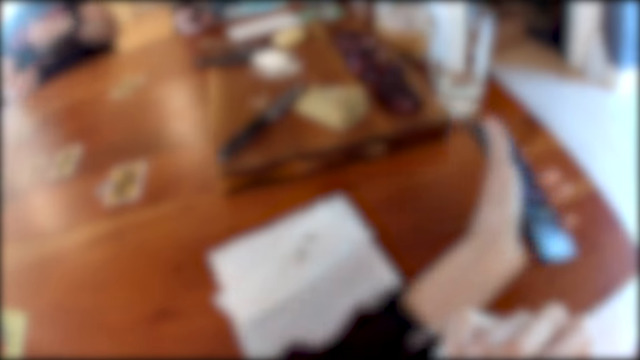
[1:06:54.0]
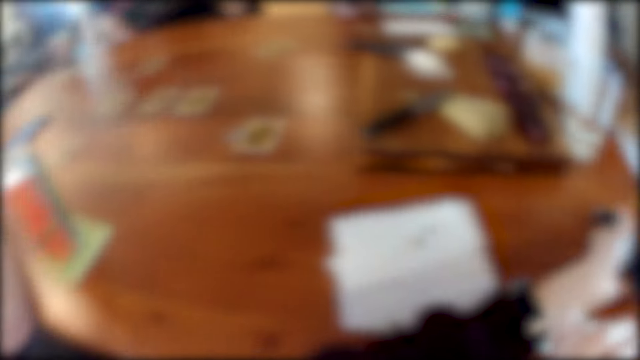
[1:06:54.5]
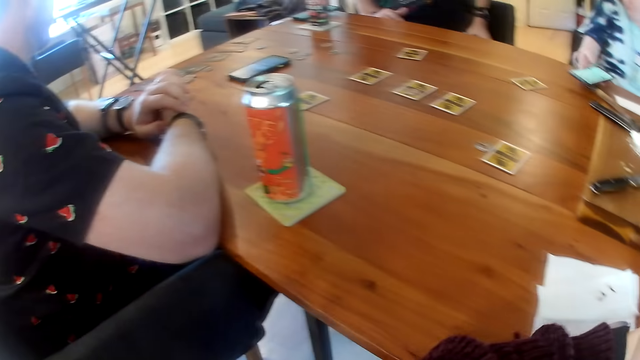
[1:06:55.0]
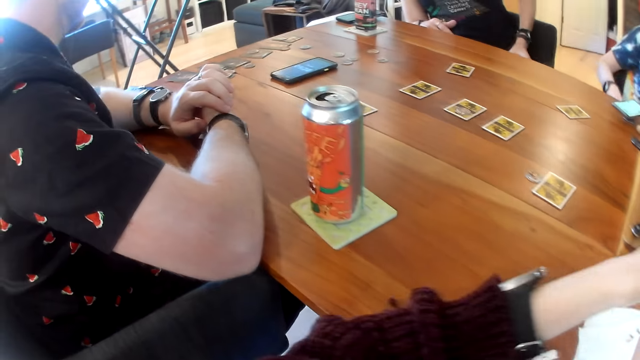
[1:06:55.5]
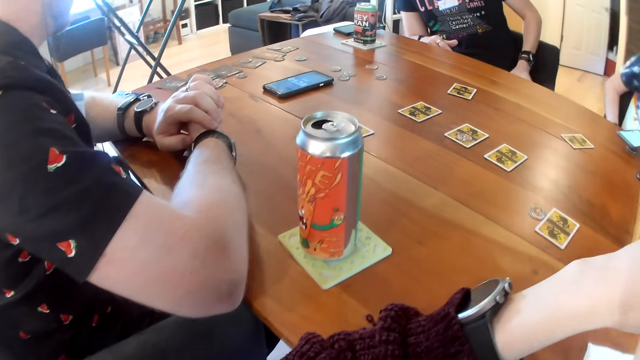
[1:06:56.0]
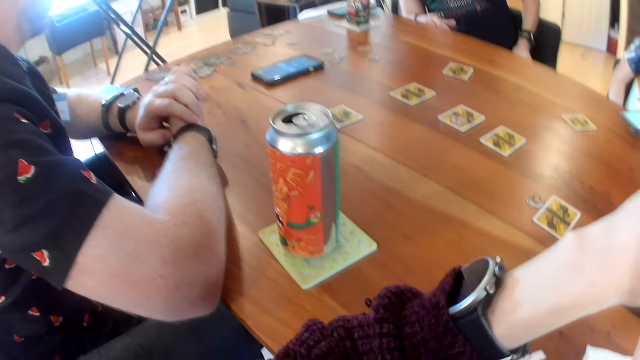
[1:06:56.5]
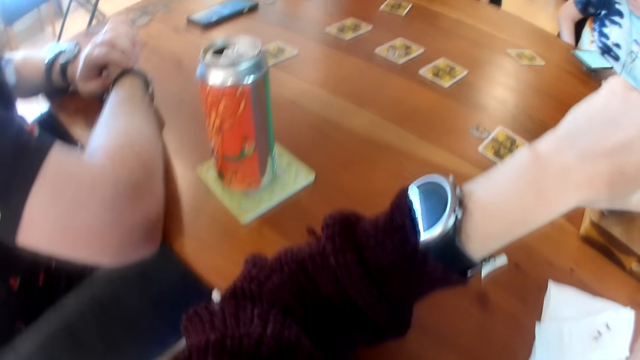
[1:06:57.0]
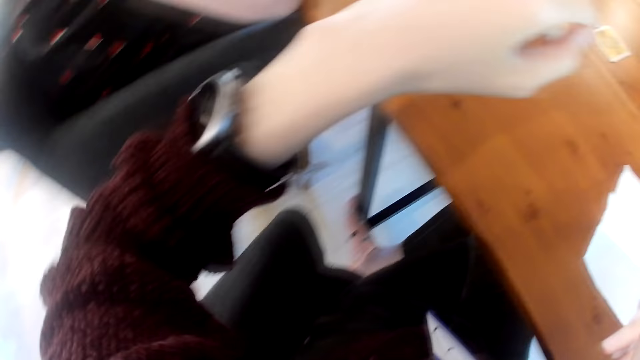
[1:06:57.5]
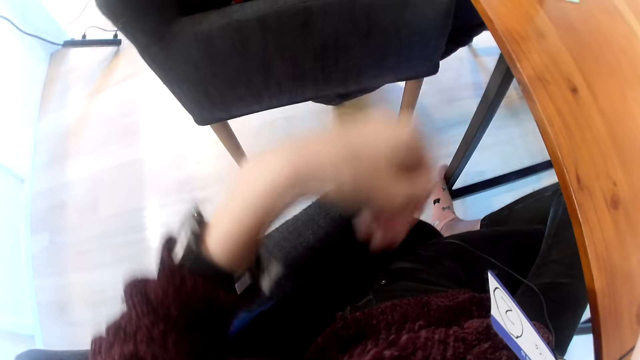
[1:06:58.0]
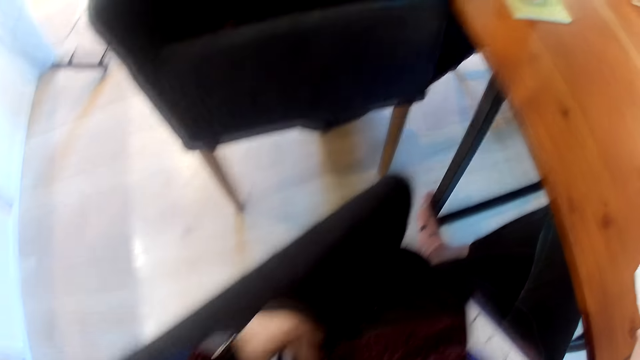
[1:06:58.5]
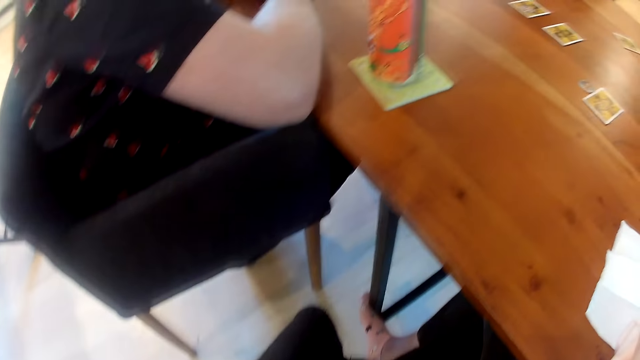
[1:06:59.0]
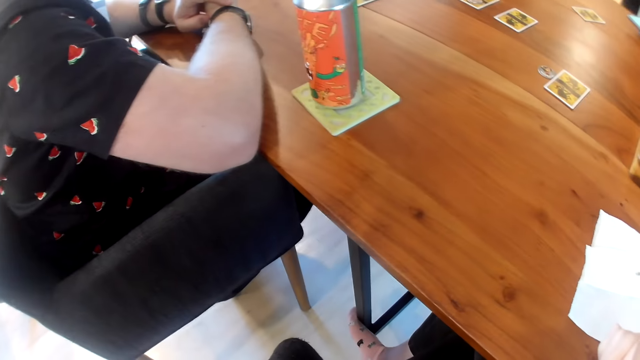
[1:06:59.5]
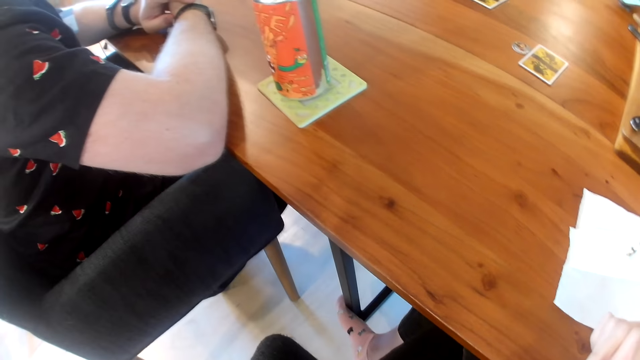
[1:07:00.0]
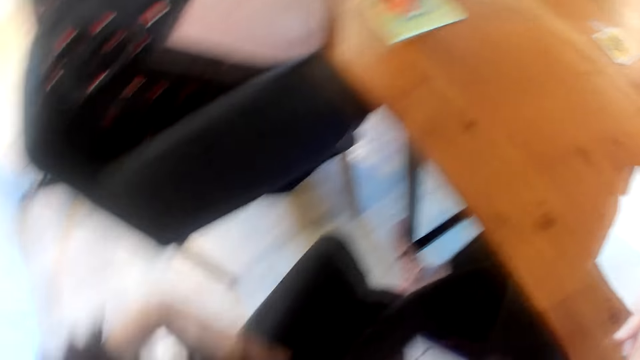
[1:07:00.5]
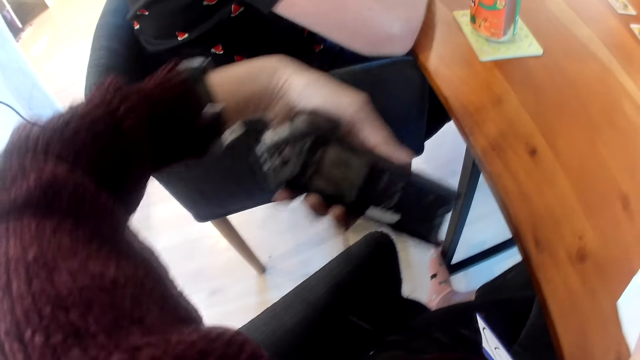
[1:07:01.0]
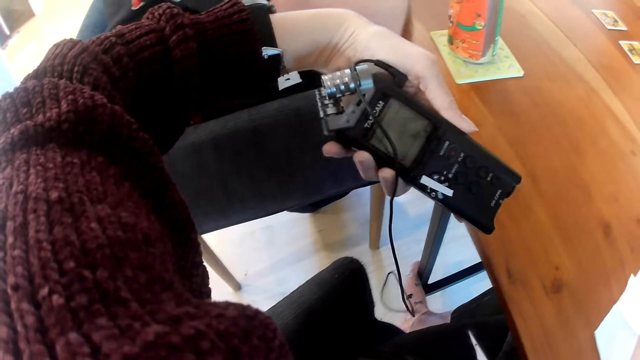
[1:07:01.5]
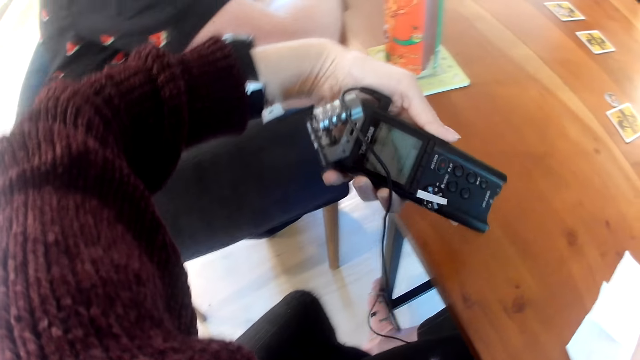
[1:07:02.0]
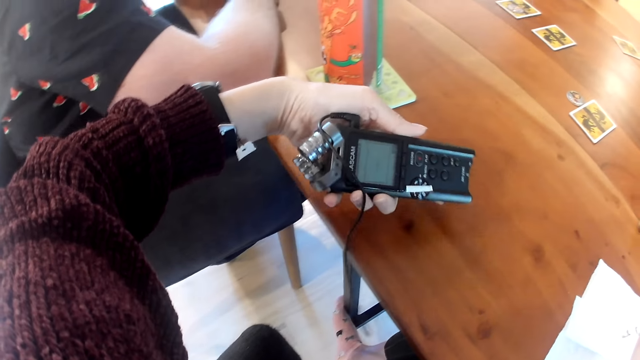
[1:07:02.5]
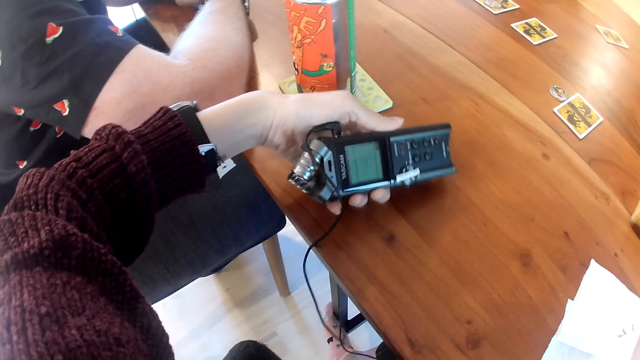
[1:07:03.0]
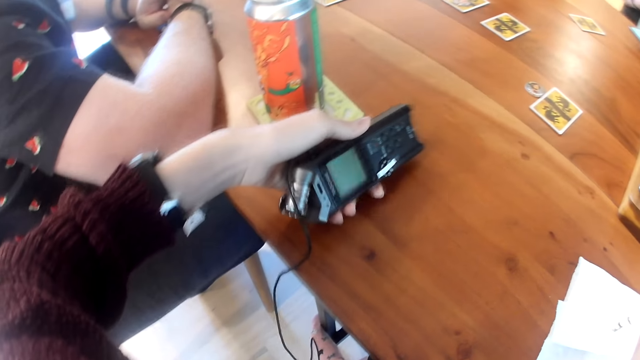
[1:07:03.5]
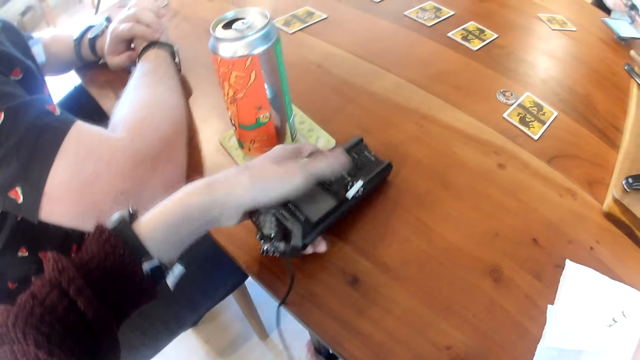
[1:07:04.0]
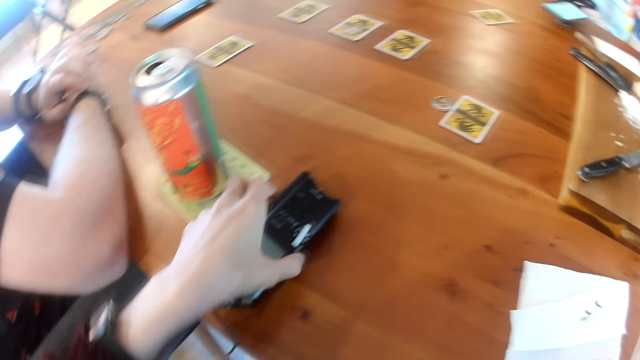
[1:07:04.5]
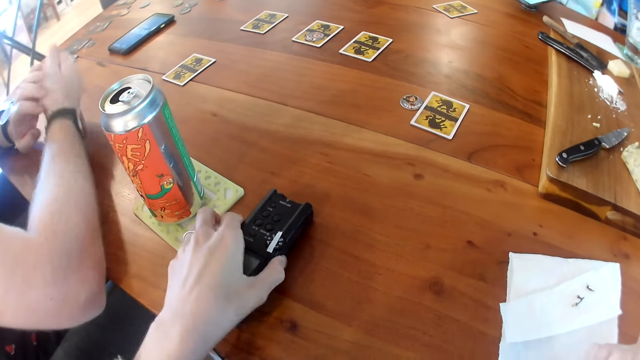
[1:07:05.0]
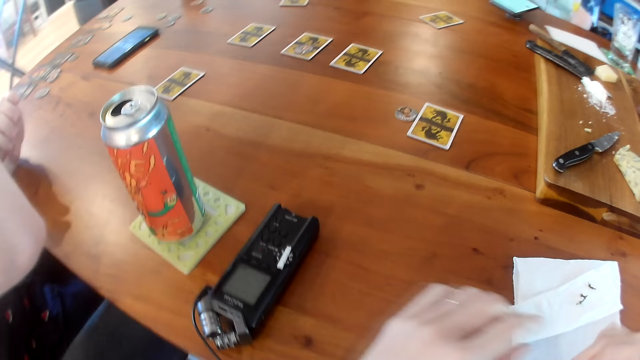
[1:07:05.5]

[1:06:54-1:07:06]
The camera wearer places the phone on the table with her left hand. A woman drops the phone in her right hand on the table. The camera wearer looks at a man. She looks at the ground. She raises a recorder to the table with her left hand. She looks at the recorder. She places the recorder on the table with her left hand.

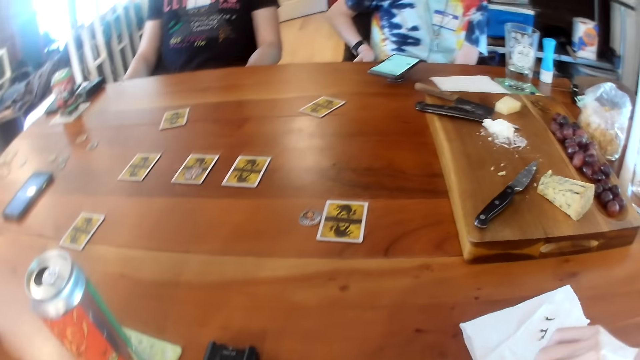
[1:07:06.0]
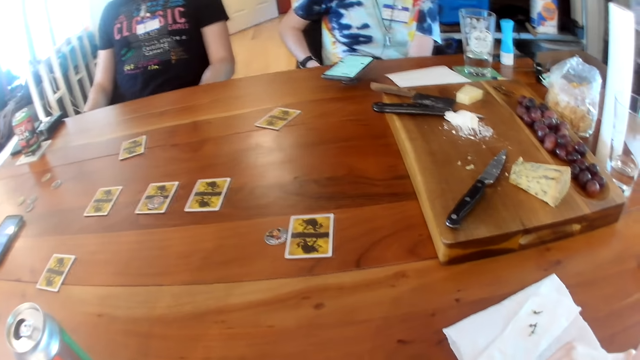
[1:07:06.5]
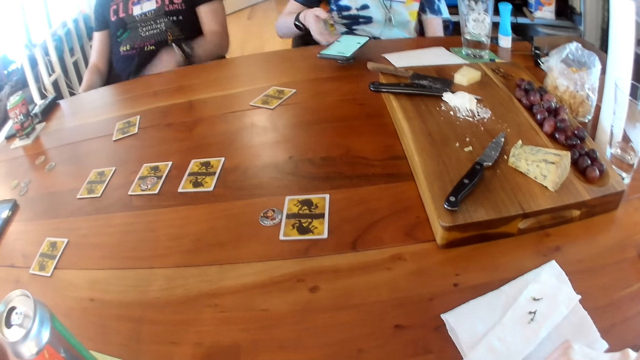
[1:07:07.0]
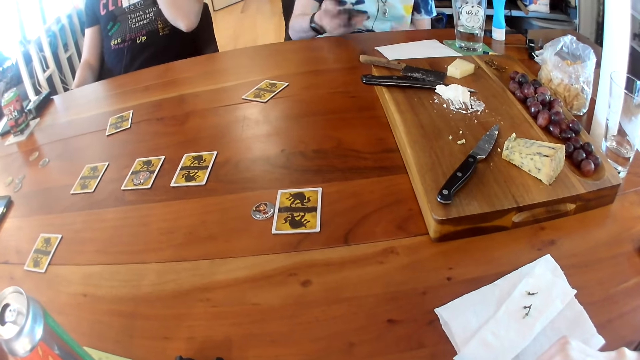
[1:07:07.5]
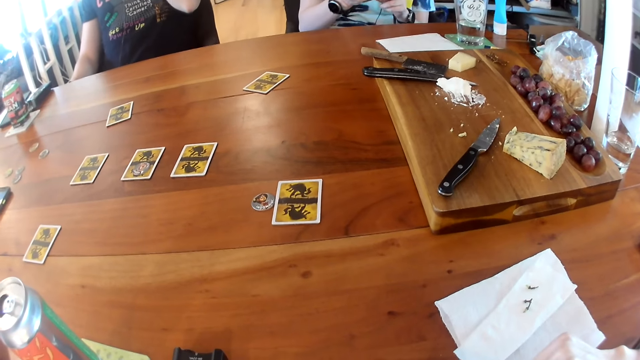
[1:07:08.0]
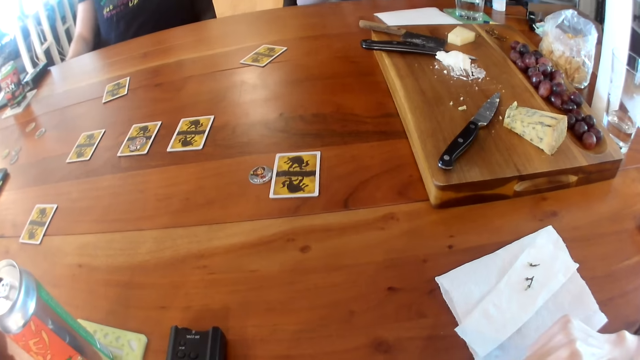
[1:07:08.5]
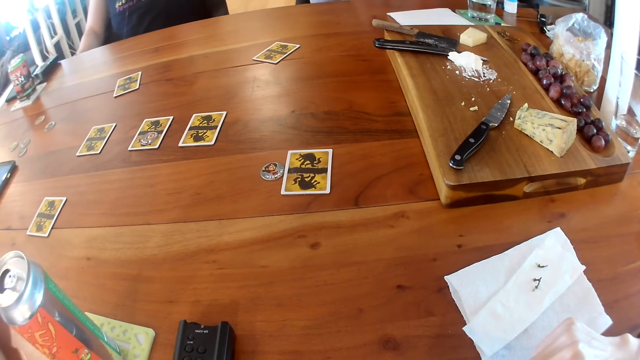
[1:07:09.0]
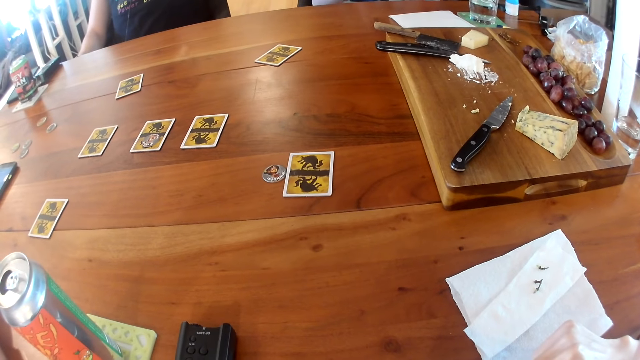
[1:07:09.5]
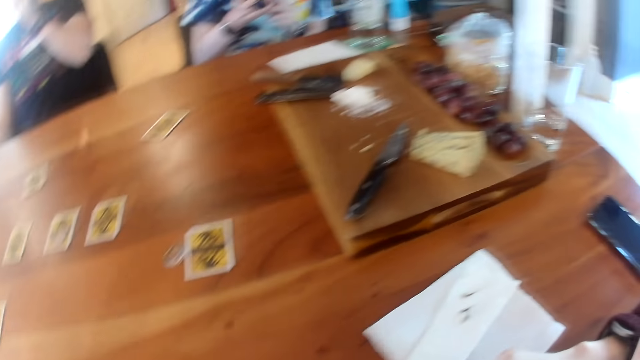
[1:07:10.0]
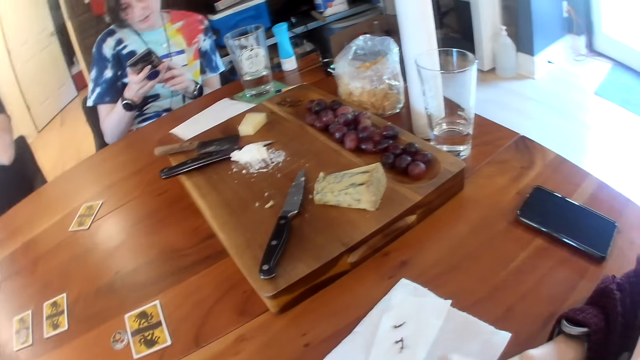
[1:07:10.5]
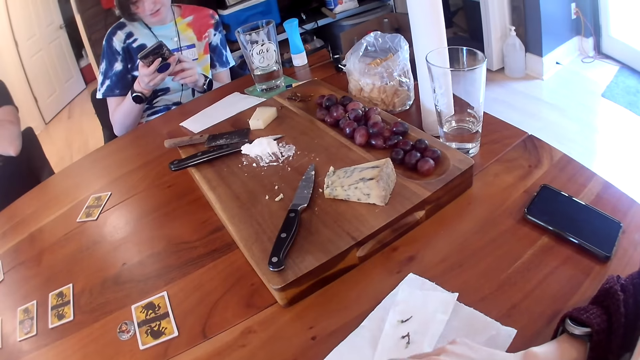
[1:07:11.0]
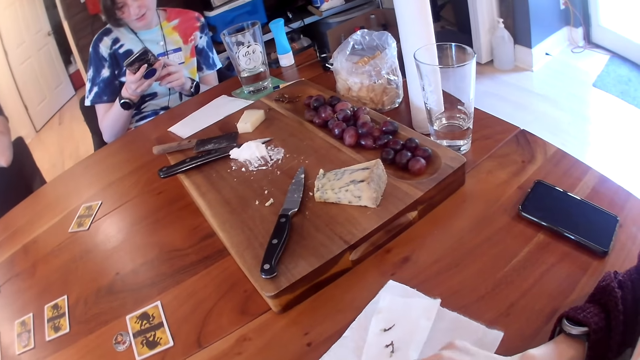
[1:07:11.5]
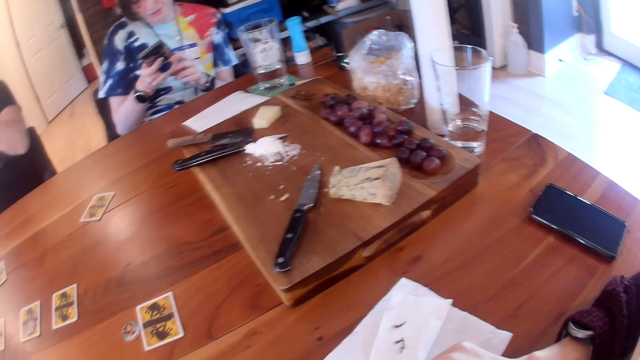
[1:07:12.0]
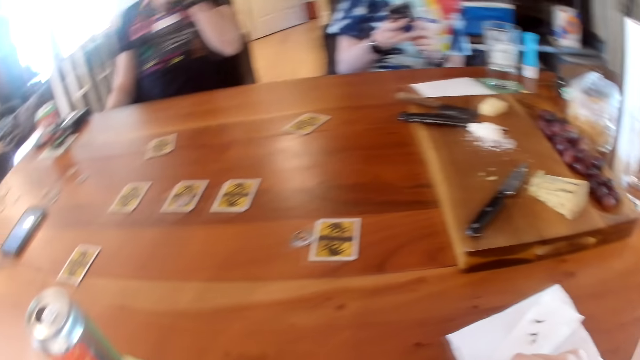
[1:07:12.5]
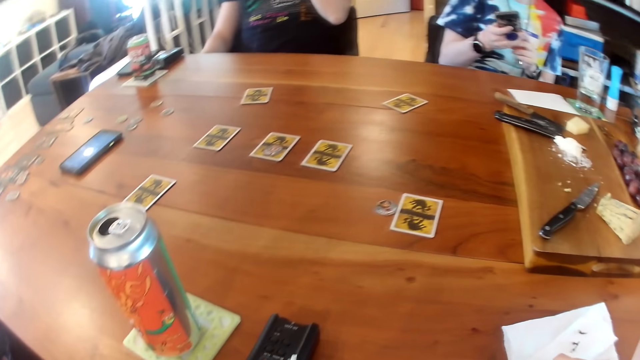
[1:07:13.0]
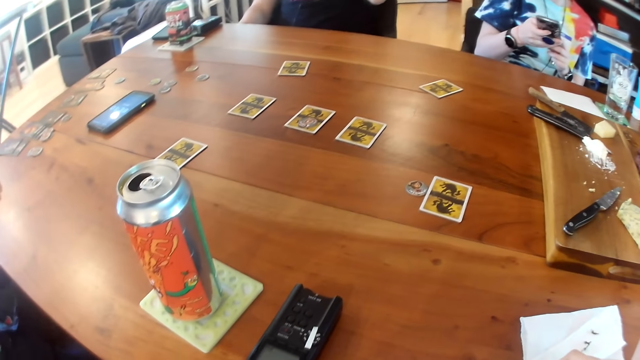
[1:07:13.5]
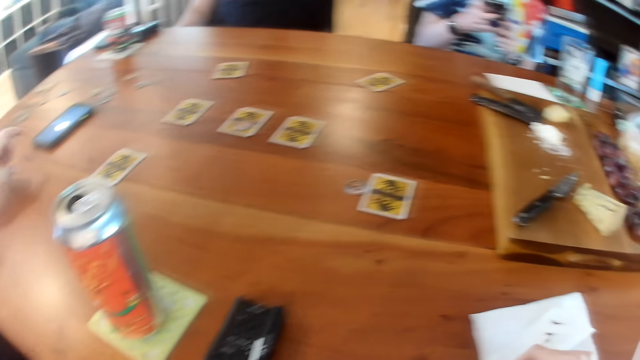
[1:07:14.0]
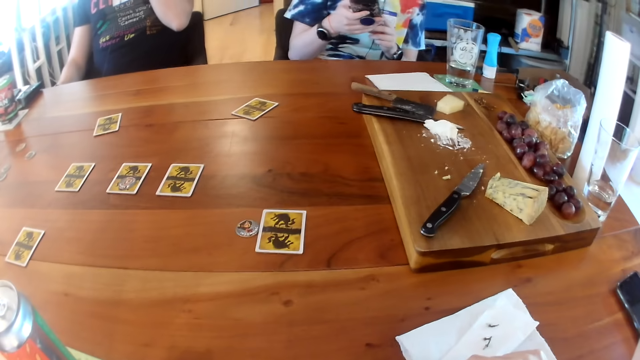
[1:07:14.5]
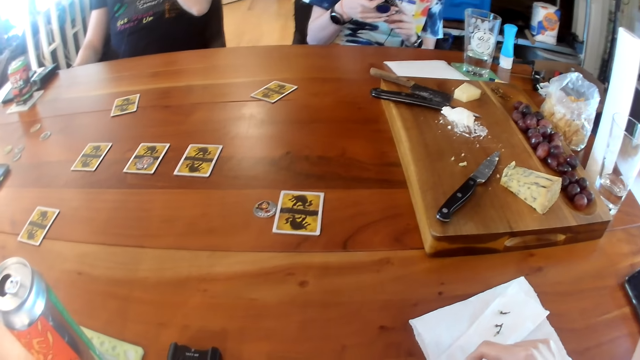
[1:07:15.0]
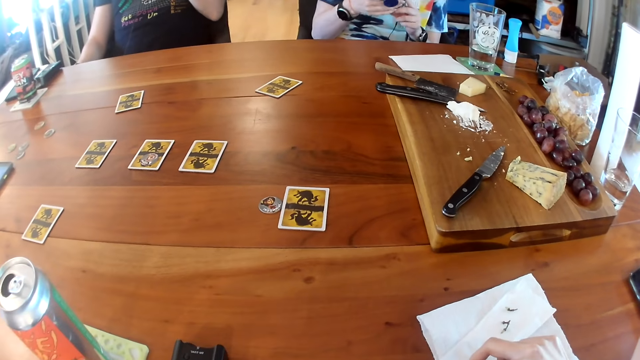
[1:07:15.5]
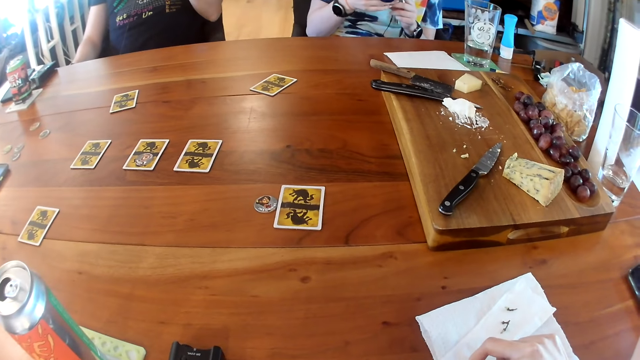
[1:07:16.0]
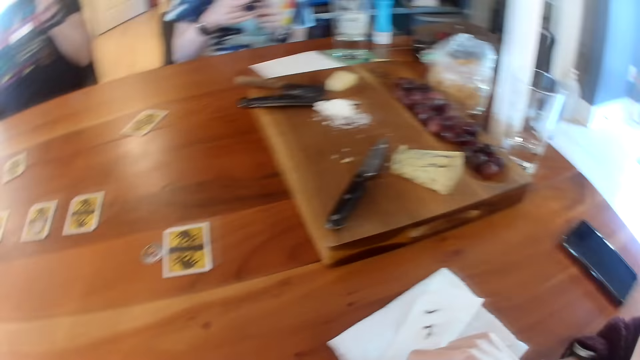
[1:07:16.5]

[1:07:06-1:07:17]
A woman picks up the phone from the table with her right hand. The woman uses her phone. The camera wearer looks at the cards on the table. They look around the house. They converse with a man. The man converses with the camera wearer.
